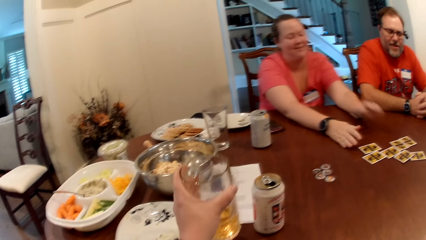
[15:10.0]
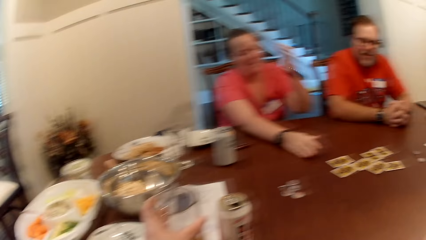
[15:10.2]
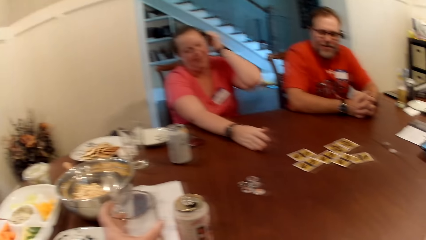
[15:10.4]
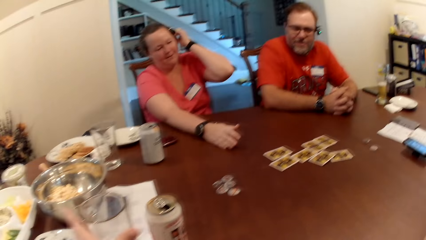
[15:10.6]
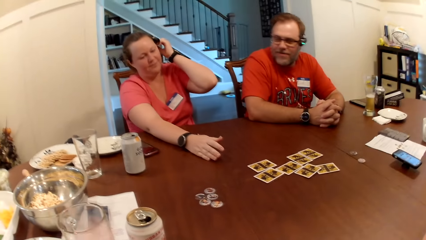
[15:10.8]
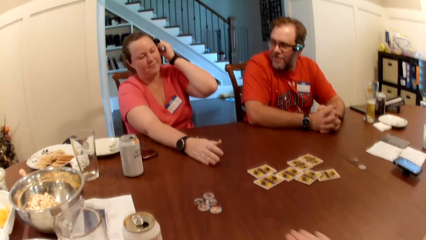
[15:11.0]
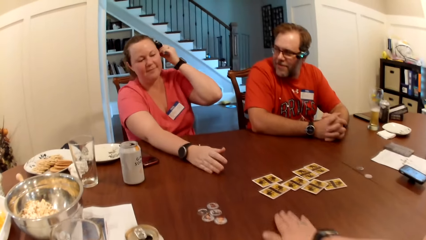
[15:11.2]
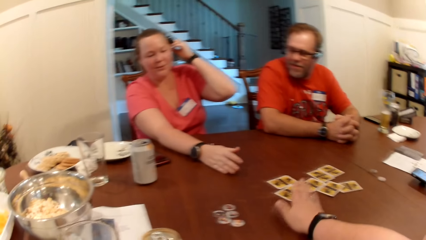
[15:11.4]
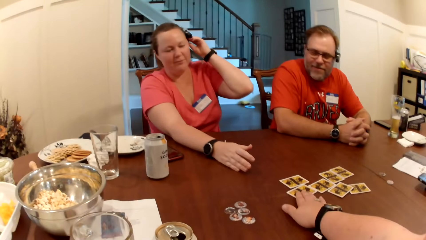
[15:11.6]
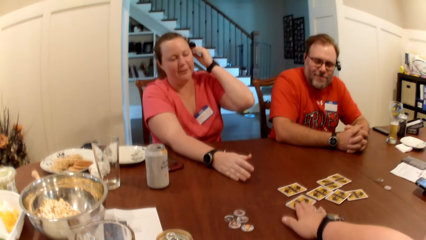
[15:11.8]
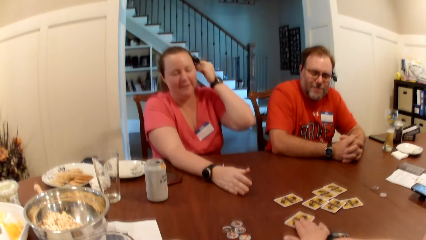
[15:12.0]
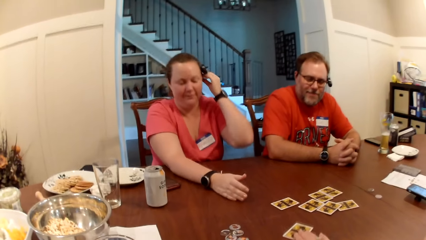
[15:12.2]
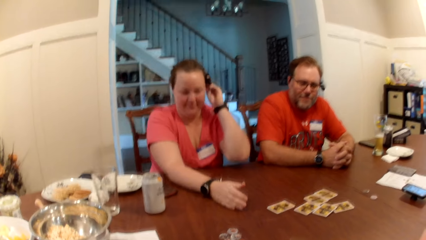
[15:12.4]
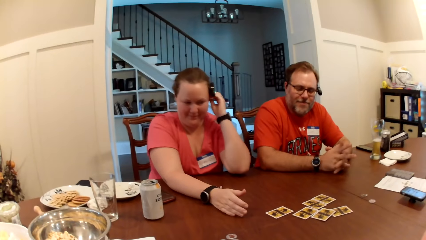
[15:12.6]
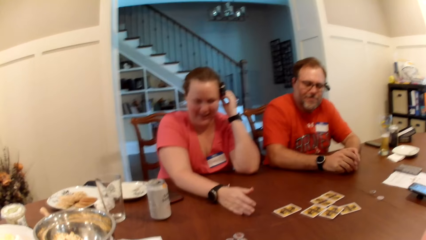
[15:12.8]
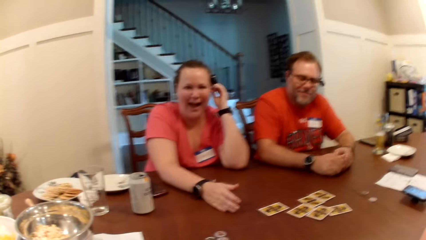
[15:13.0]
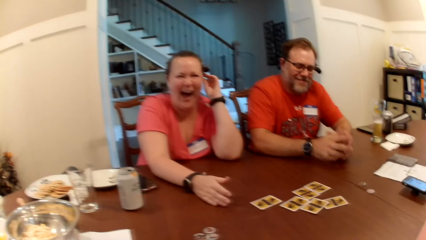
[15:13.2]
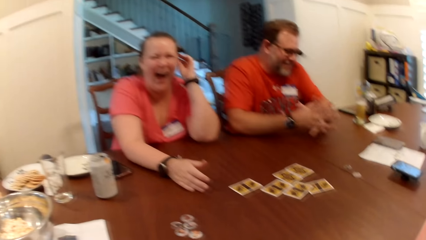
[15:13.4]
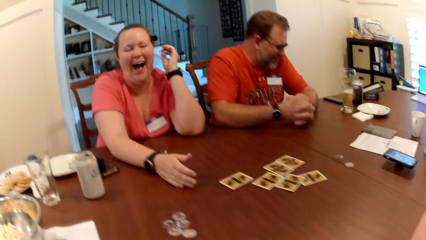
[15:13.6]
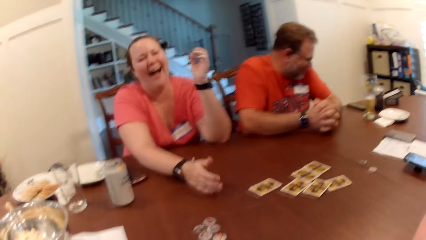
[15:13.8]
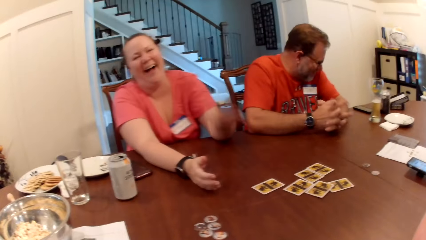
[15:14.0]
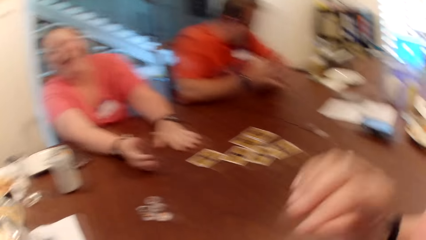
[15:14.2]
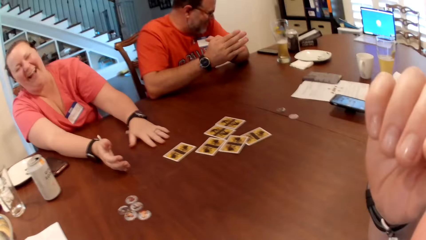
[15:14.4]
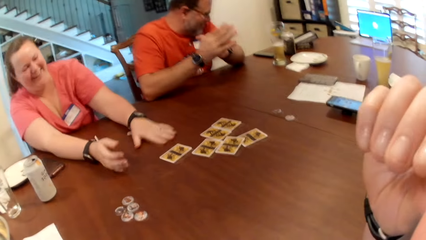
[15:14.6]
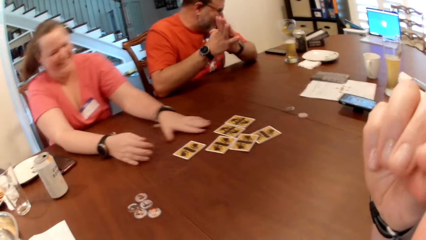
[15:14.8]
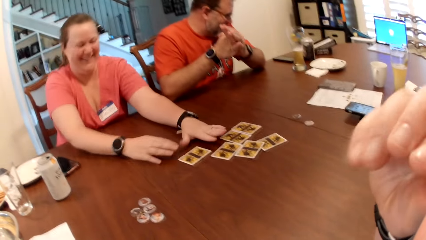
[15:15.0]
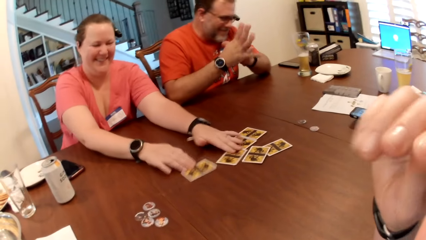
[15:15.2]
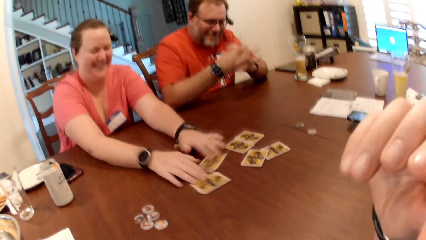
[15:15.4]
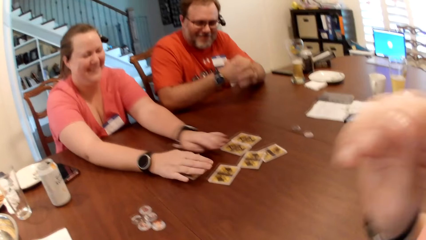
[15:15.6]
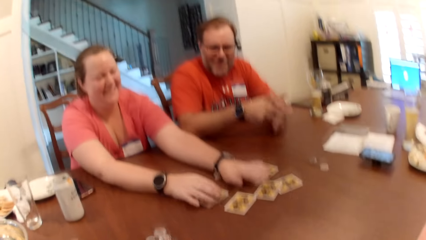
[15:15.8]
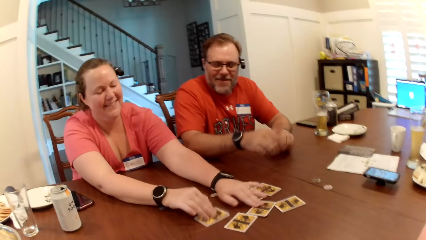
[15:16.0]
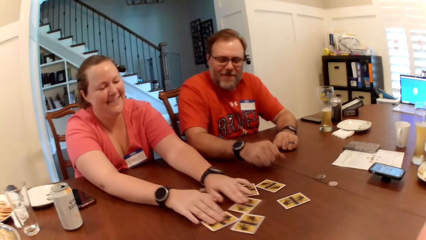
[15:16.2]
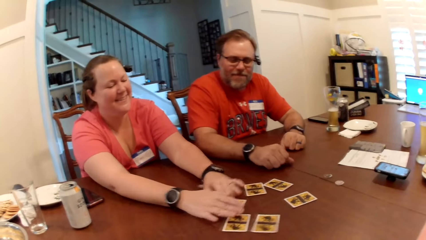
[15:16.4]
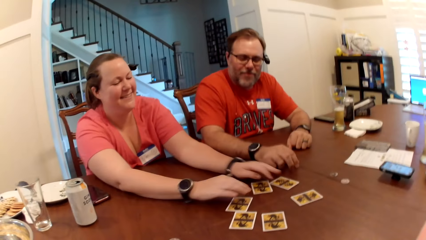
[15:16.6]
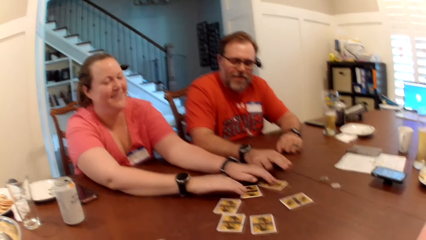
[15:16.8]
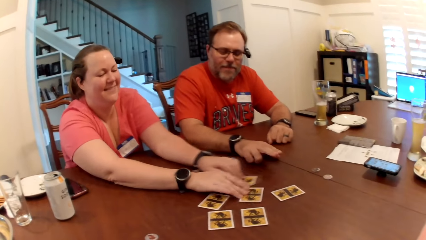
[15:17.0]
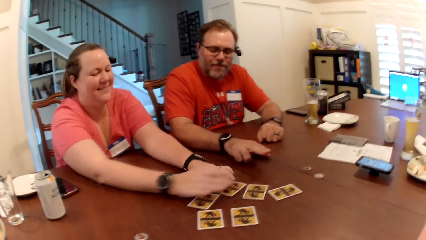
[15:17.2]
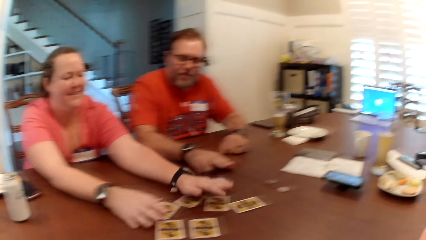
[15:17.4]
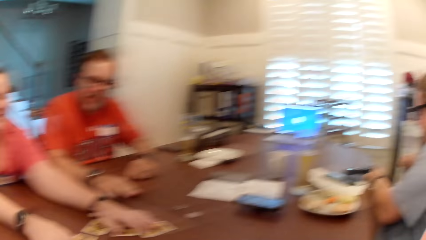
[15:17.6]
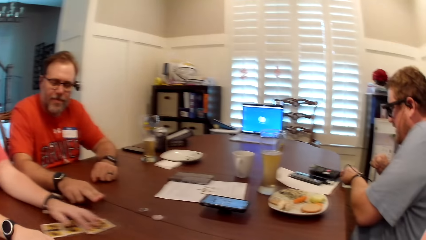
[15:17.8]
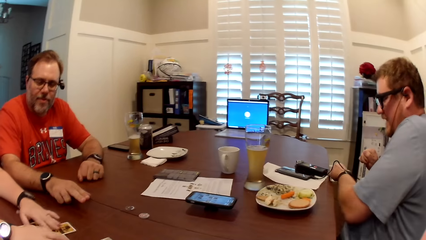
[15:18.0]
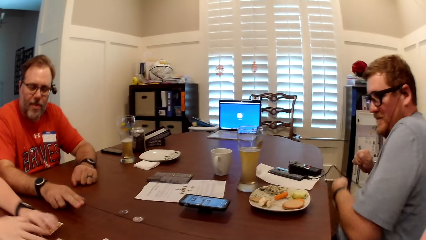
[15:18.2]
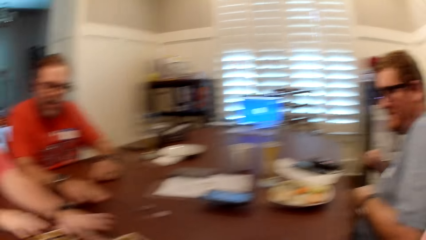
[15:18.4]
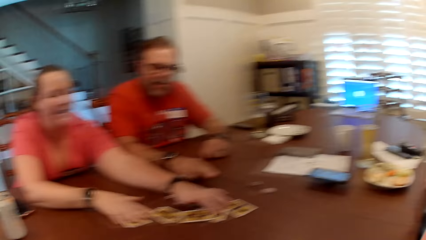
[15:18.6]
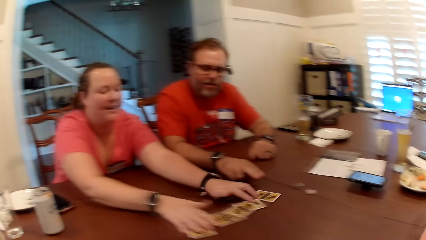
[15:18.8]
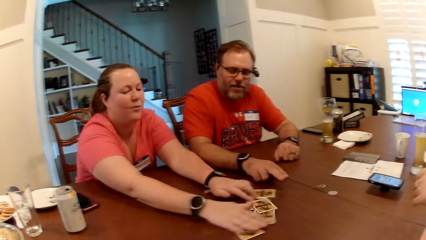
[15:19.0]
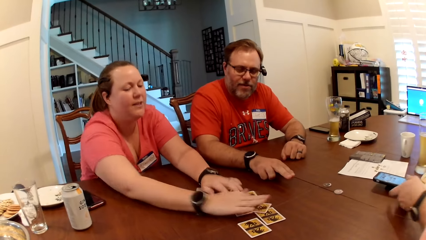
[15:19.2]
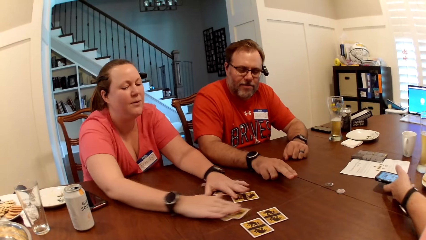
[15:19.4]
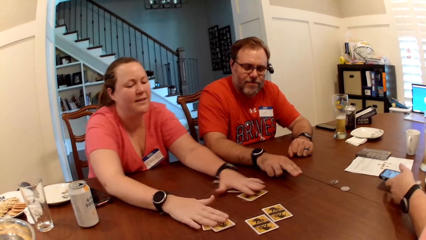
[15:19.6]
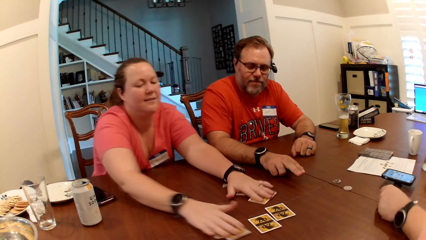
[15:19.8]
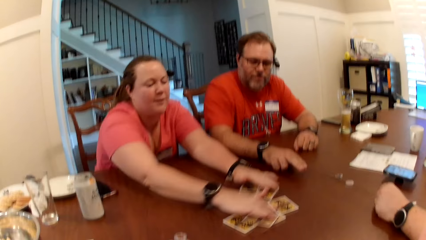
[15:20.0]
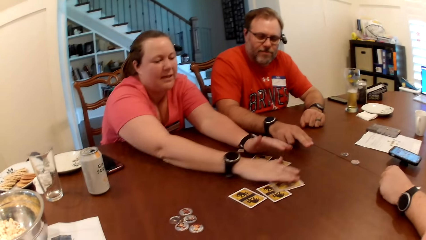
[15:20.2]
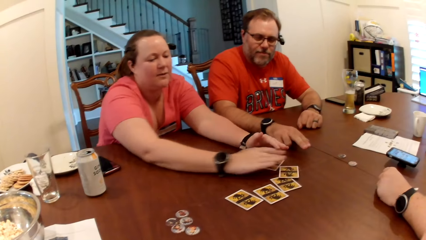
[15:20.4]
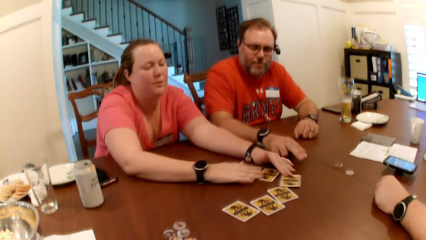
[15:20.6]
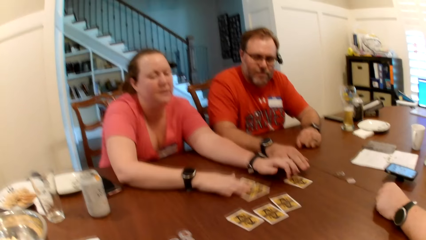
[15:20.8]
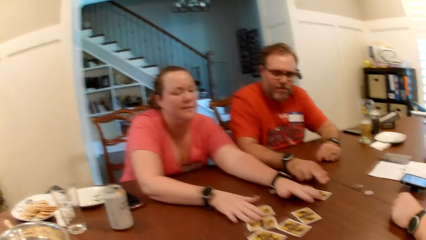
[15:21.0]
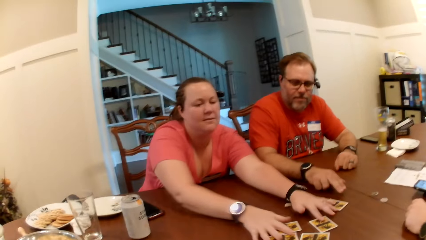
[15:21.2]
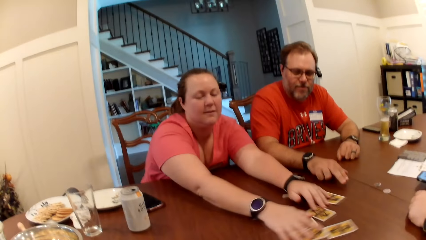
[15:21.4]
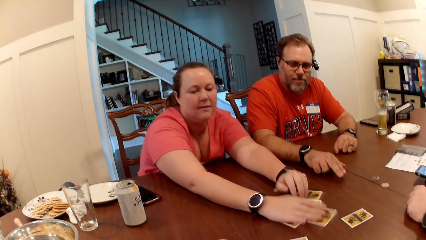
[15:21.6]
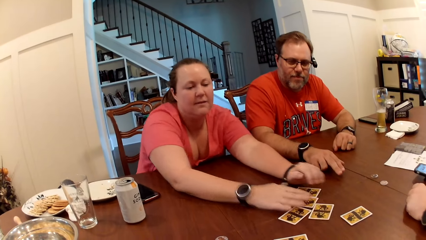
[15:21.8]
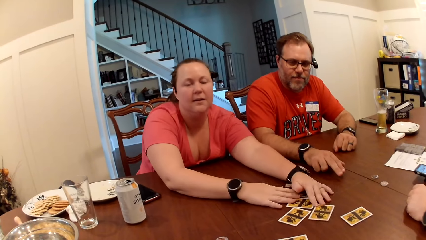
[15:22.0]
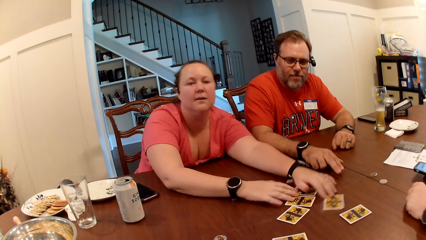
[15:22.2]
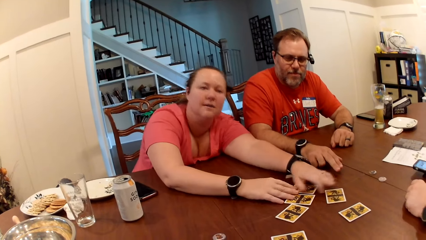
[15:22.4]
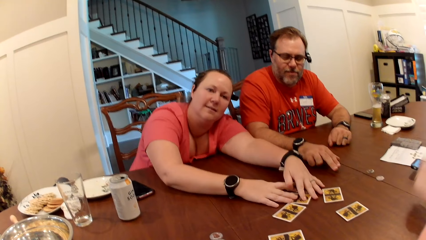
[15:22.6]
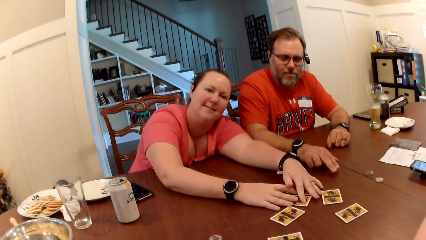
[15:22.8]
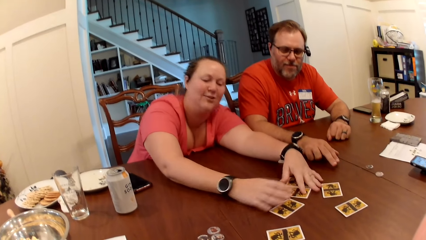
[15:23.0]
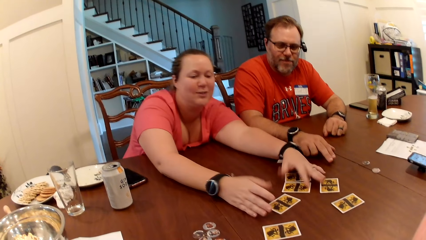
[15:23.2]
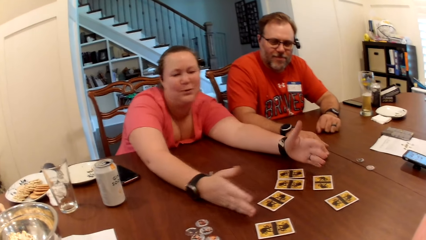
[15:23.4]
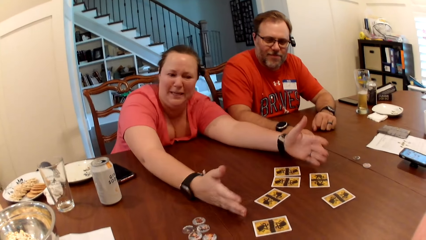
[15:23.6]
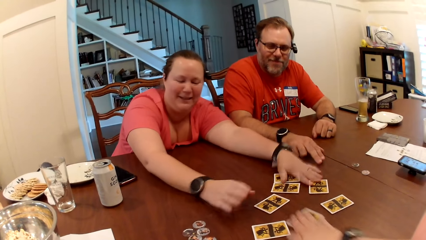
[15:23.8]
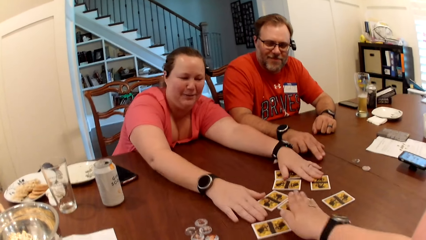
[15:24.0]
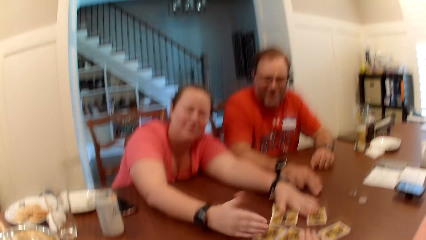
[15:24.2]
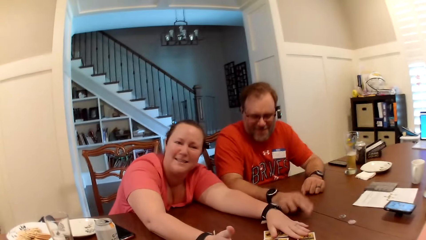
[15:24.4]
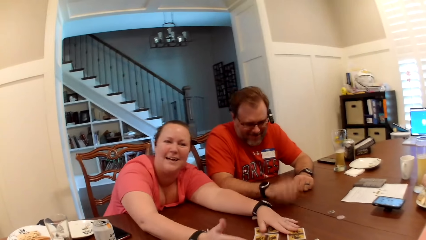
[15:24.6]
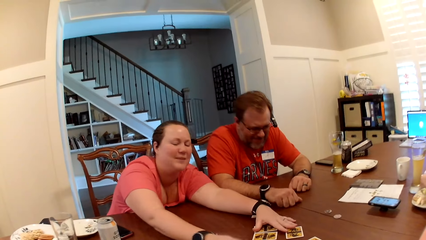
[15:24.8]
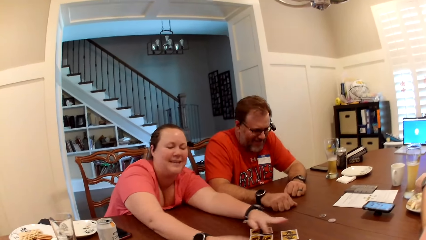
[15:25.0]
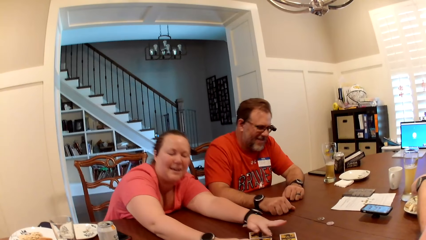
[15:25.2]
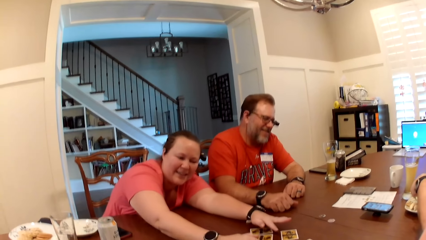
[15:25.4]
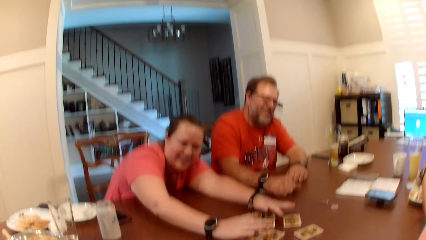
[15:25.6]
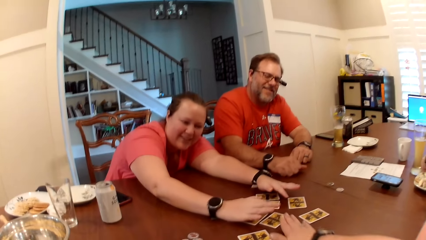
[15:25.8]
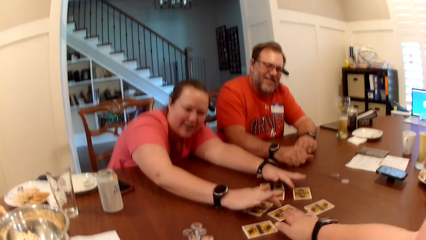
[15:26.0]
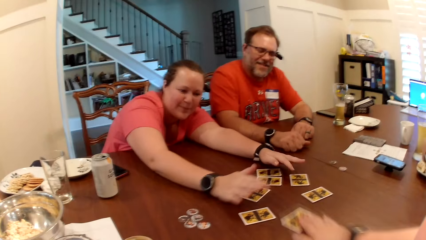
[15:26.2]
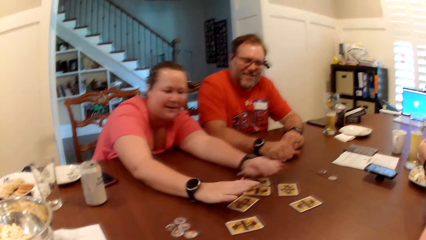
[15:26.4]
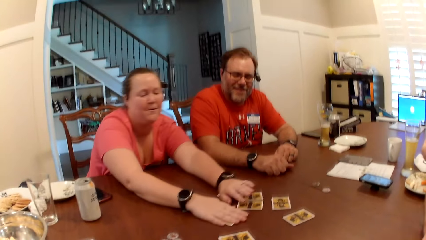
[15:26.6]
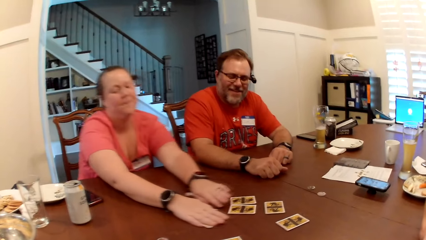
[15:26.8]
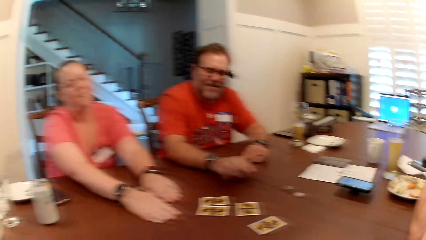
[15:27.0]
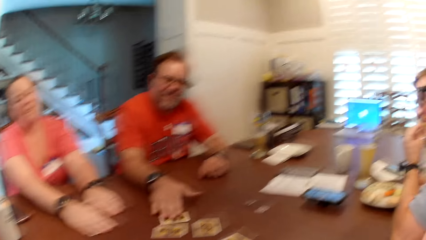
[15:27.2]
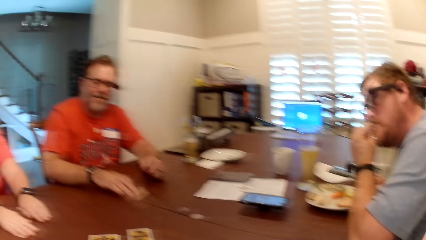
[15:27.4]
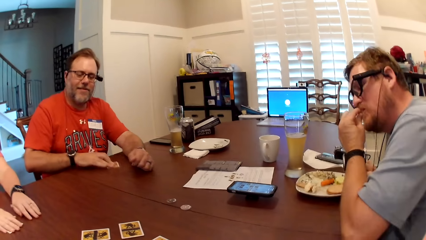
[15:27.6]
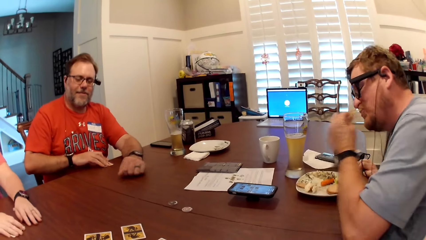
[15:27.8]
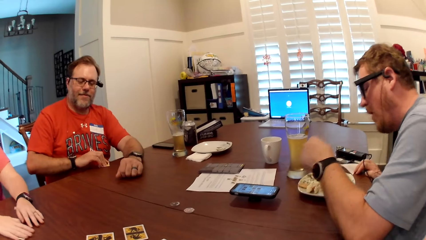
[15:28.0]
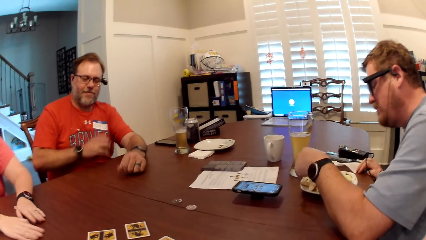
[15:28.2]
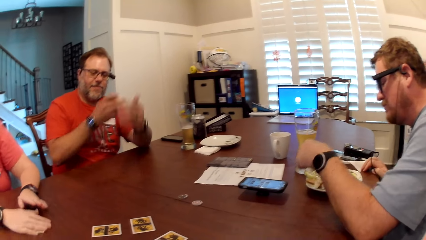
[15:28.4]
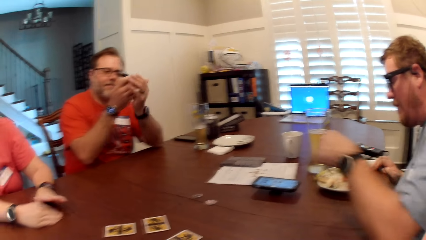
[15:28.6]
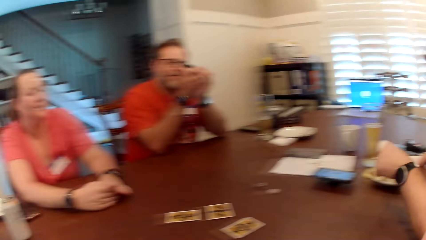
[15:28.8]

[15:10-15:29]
The camera wearer drops the cup on the table with her left hand. She shifts the card on the table with her hands. The woman scatters the card on the table with her right hand. A man drops an audio recorder on the table with his left hand. The man touches the phone on the table with his left hand. The camera wearer shifts the card on the table with her right hand. Another man hits the table with his right hand. The camera wearer moves the card on the table with her right hand. The first man eats a biscuit from his right hand. The other man shifts the card on the table with his right hand.
